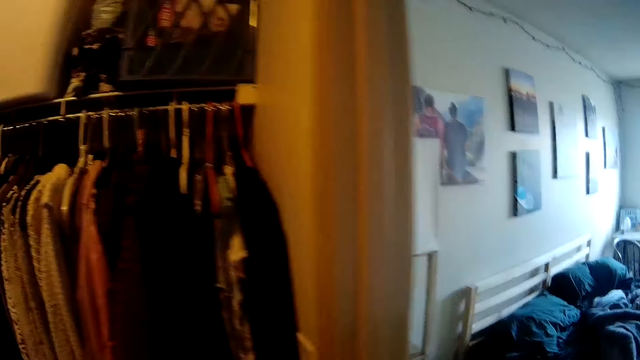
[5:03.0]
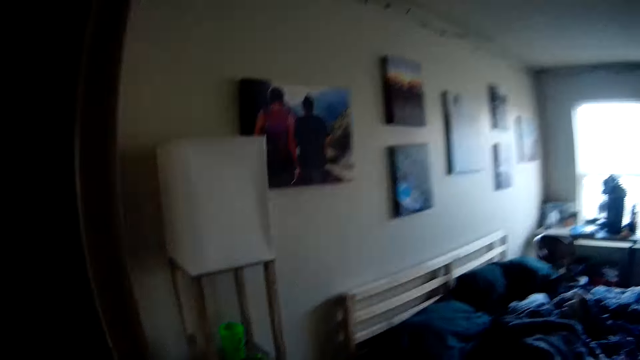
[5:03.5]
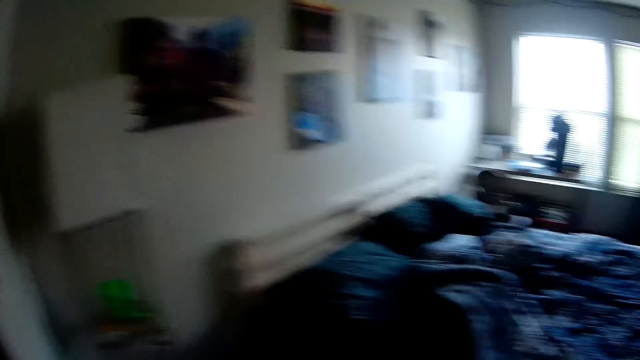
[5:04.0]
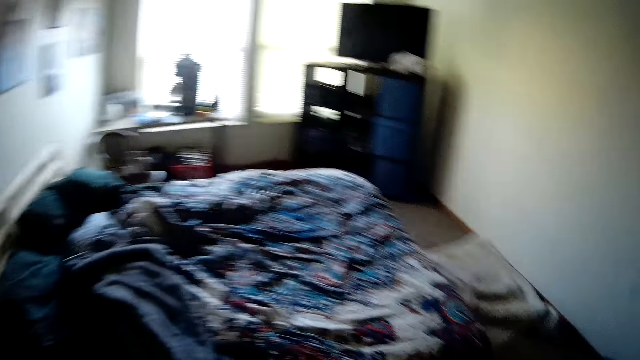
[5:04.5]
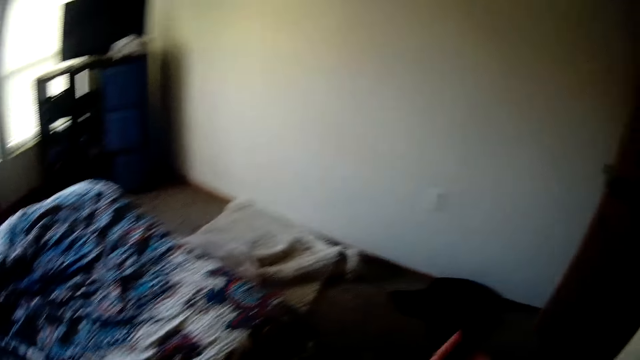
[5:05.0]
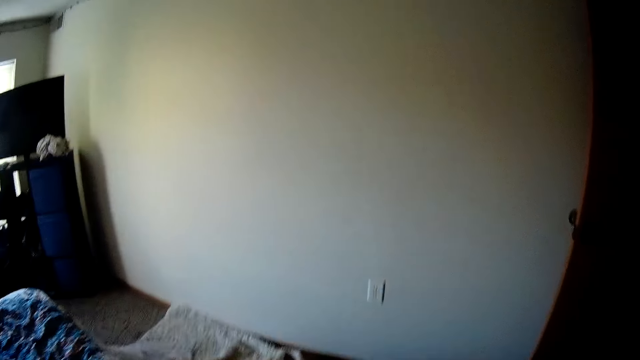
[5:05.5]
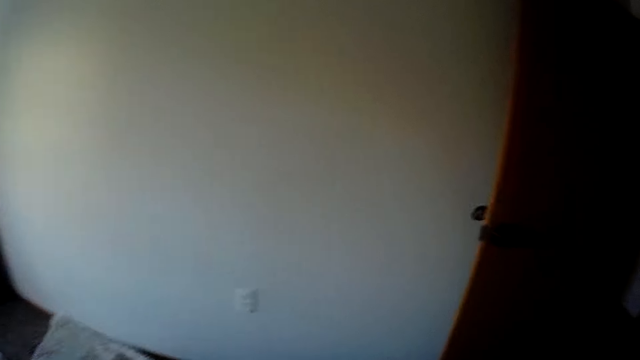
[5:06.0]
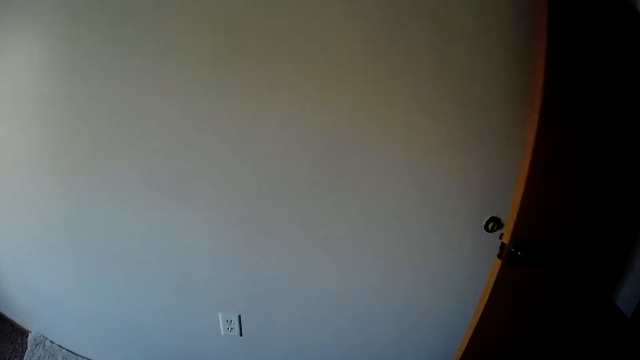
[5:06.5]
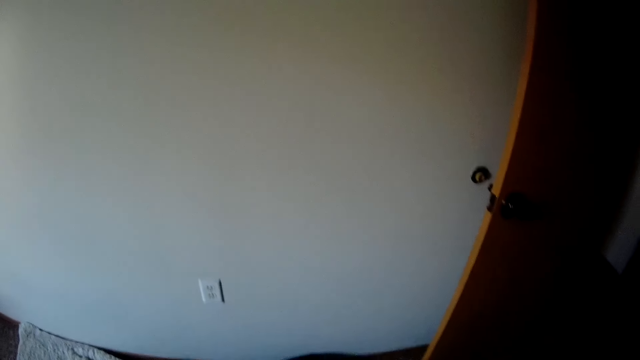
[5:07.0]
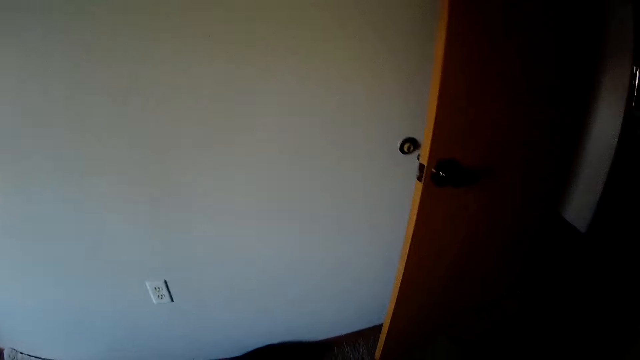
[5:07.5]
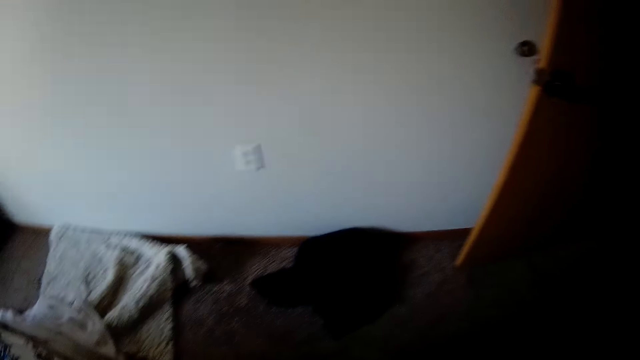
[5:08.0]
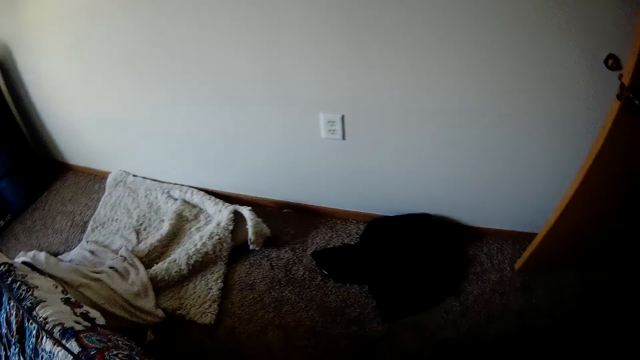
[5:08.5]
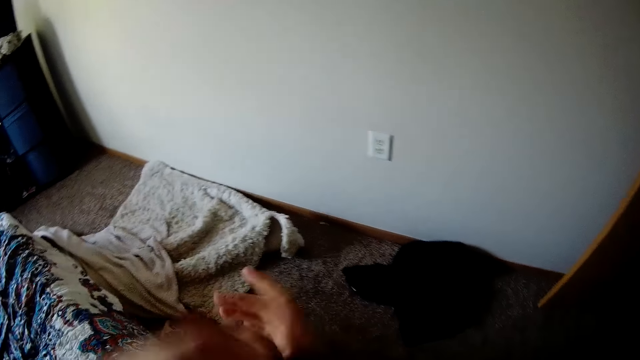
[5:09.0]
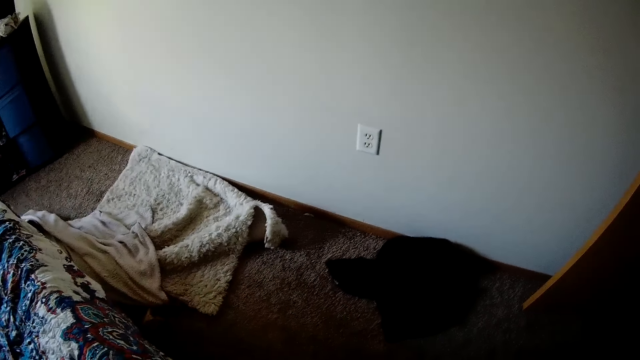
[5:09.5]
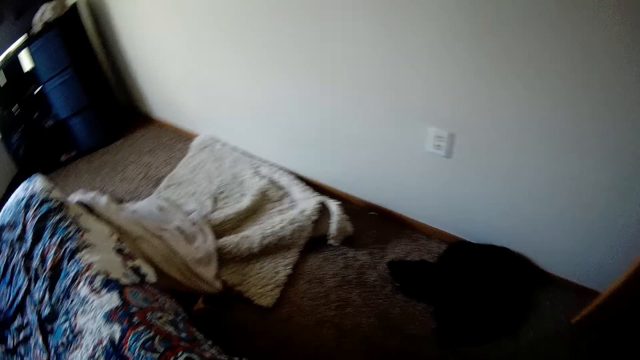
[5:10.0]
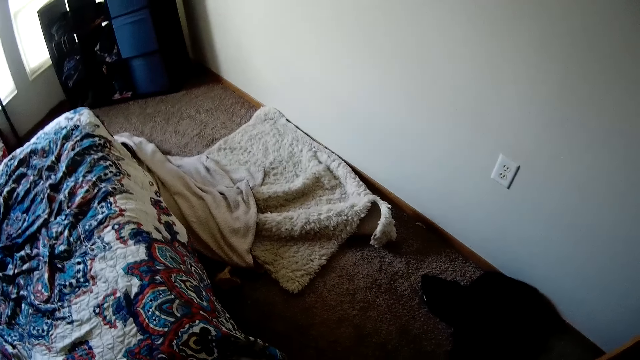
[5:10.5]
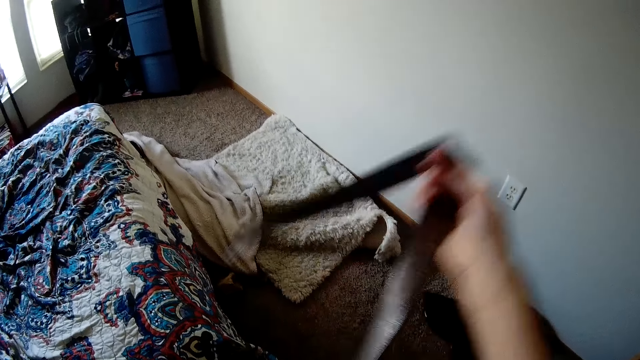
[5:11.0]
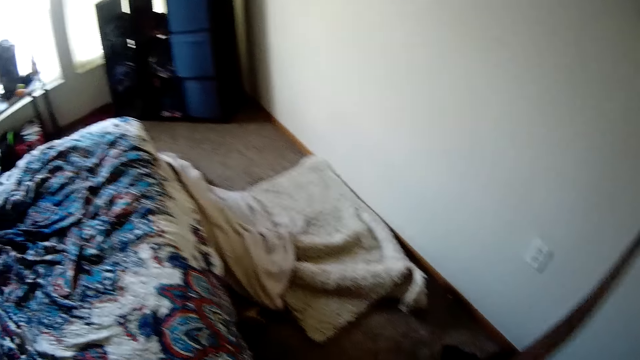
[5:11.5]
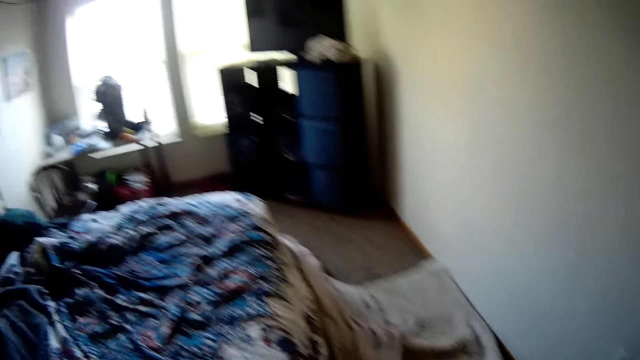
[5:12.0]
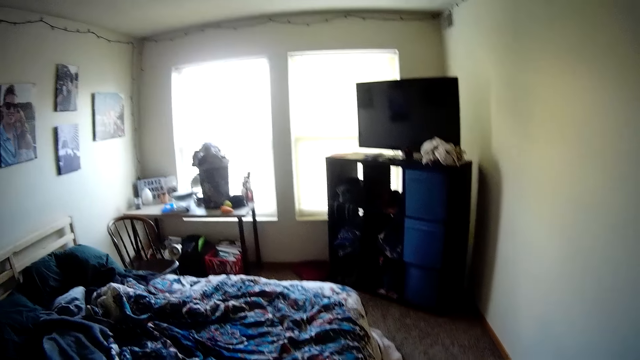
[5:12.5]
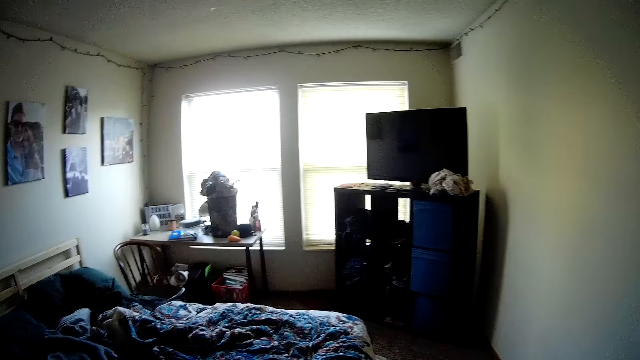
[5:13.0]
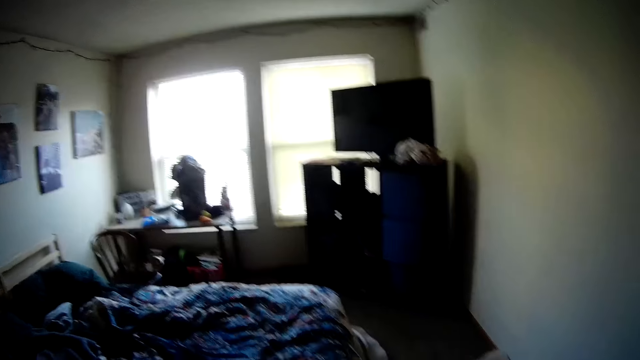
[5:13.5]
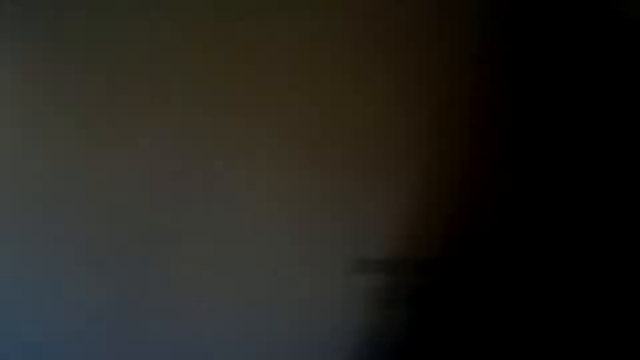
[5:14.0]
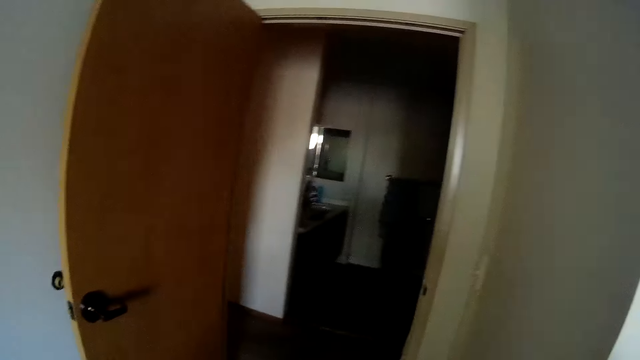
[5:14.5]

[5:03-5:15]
The camera wearer walks out of the closet to the bedroom. She moves the cloth around in her hands. She looks around the room. She takes off the belt.

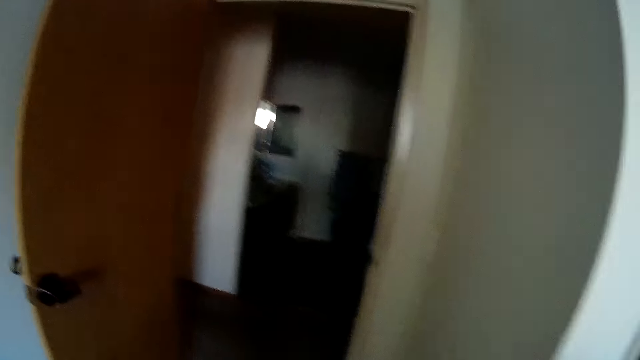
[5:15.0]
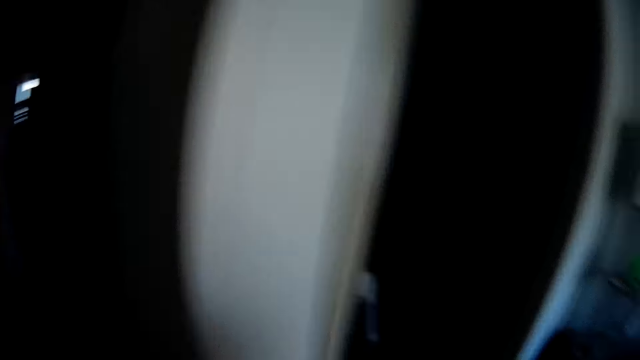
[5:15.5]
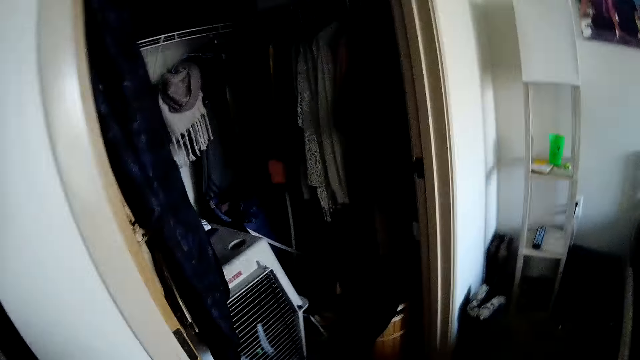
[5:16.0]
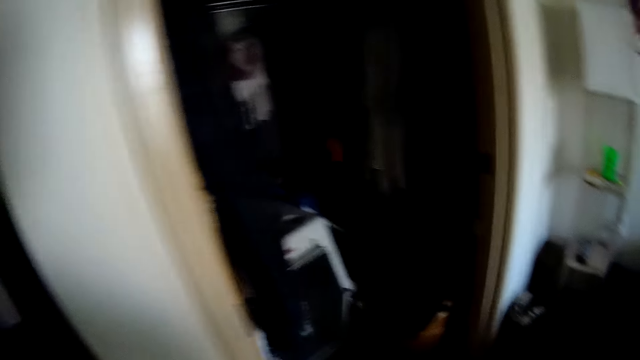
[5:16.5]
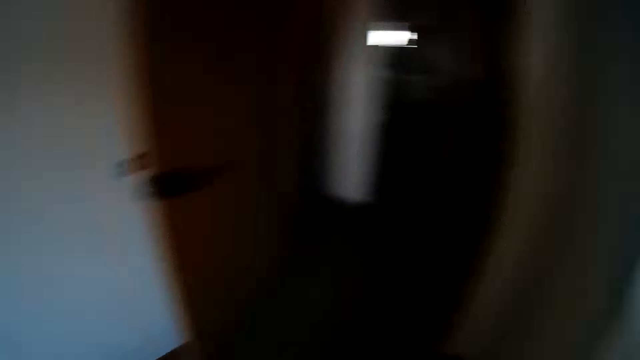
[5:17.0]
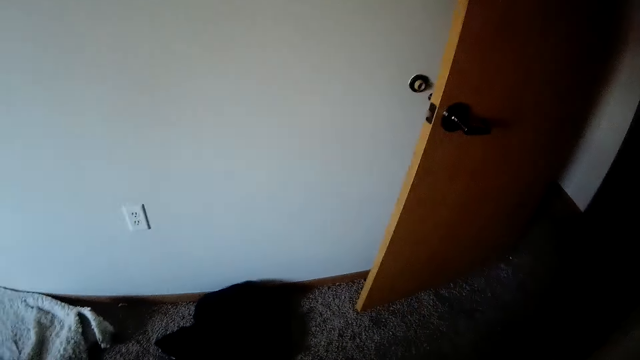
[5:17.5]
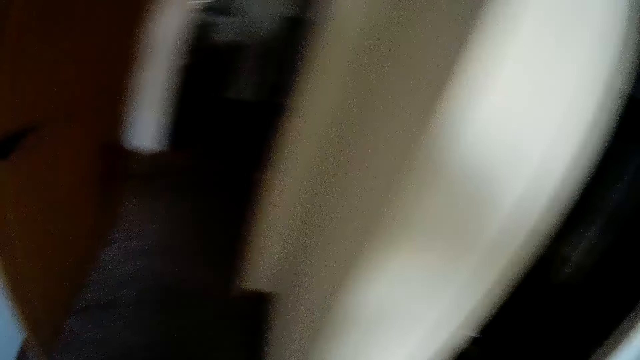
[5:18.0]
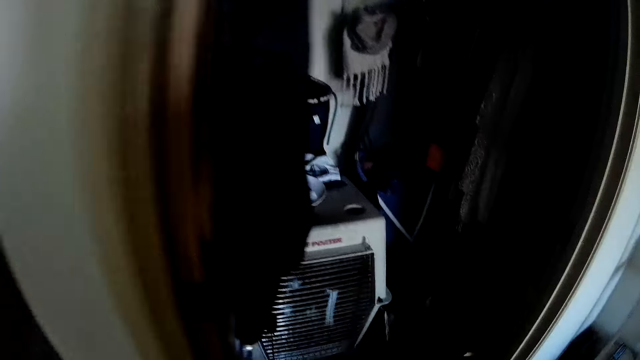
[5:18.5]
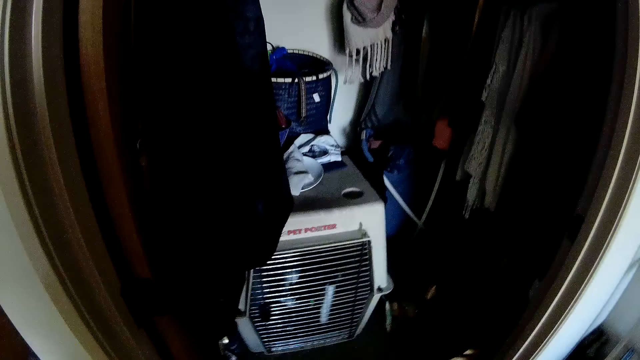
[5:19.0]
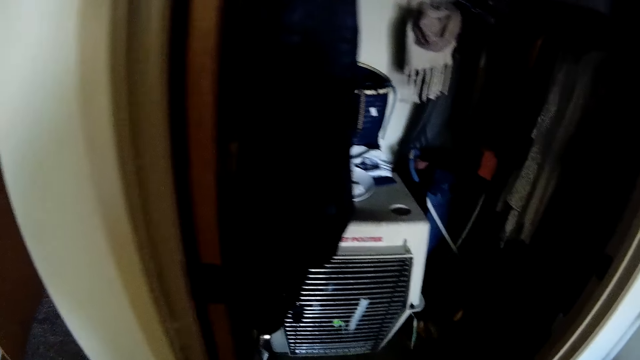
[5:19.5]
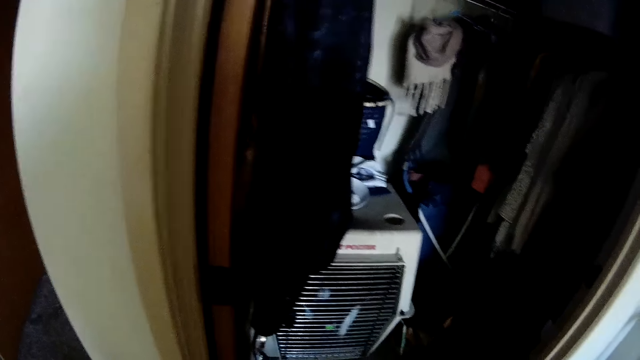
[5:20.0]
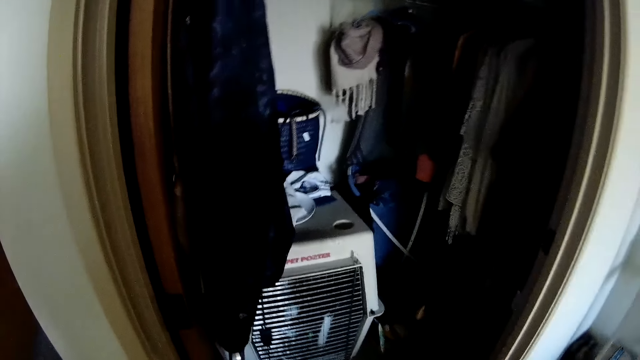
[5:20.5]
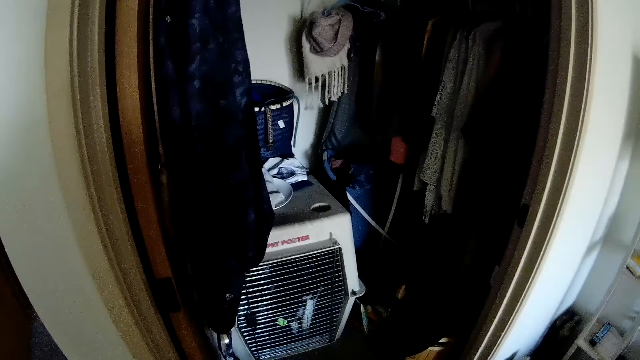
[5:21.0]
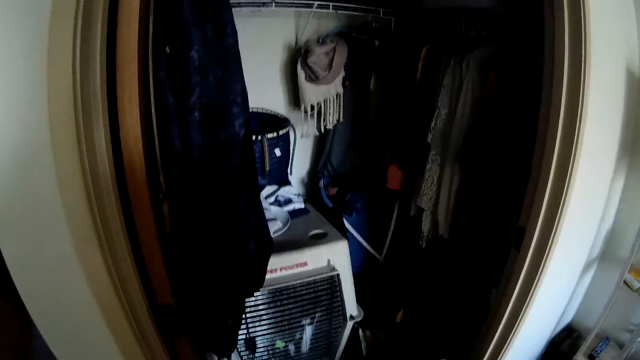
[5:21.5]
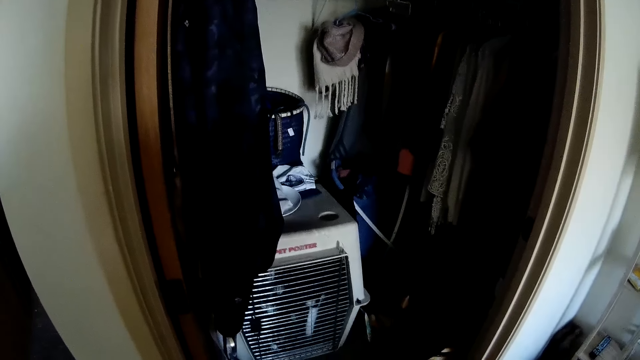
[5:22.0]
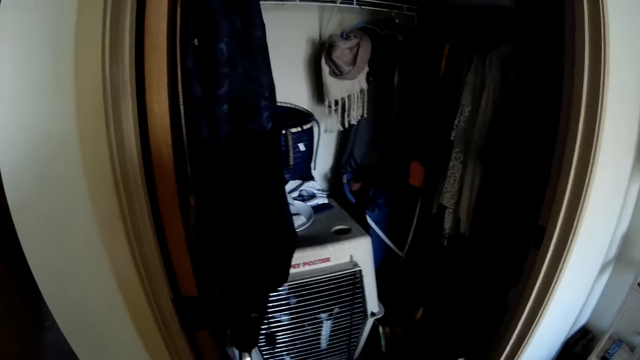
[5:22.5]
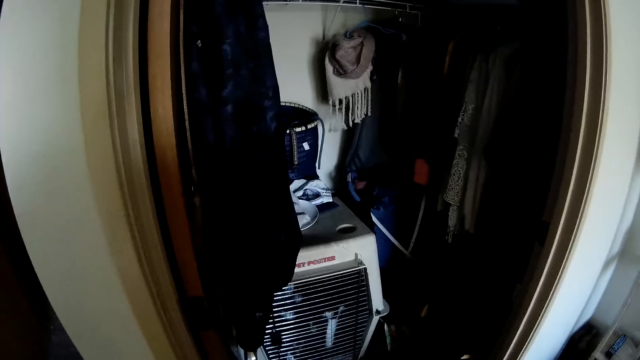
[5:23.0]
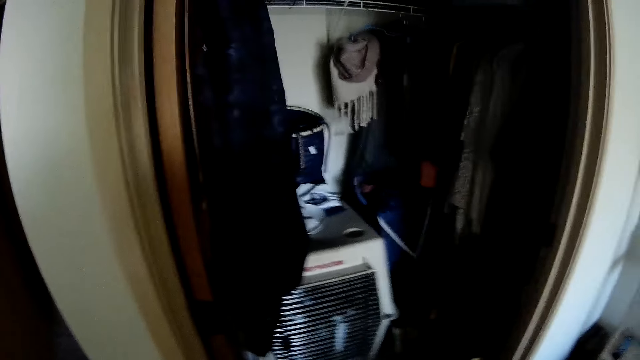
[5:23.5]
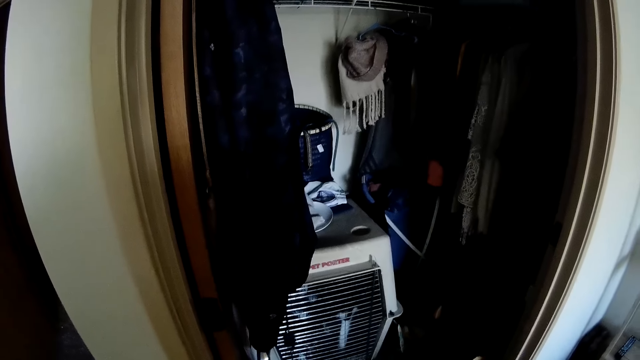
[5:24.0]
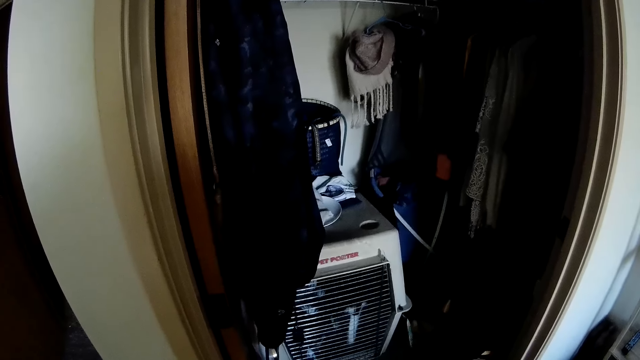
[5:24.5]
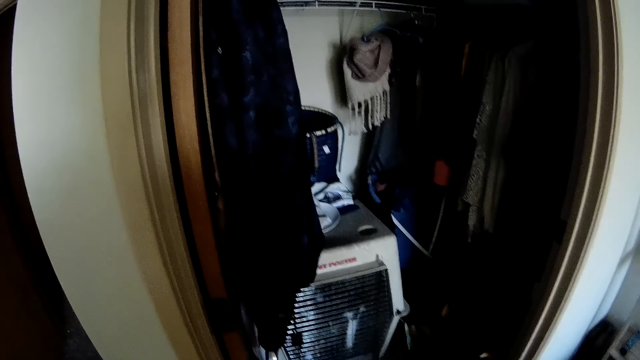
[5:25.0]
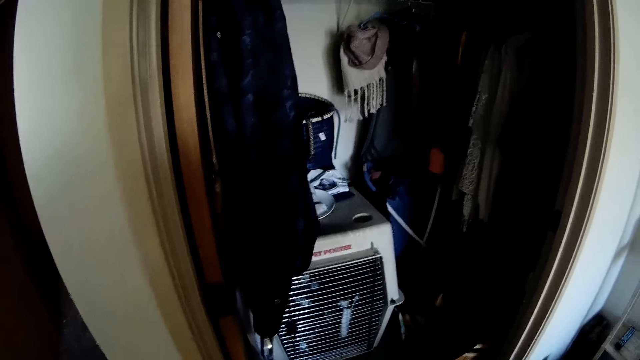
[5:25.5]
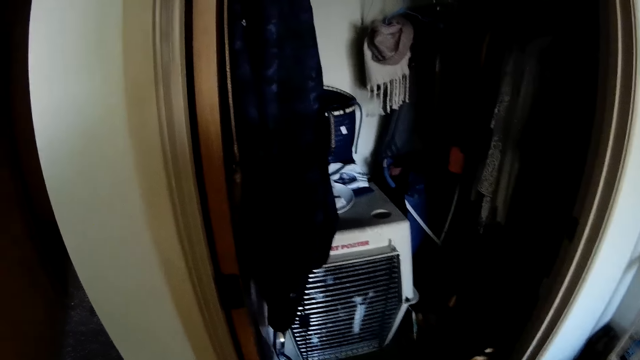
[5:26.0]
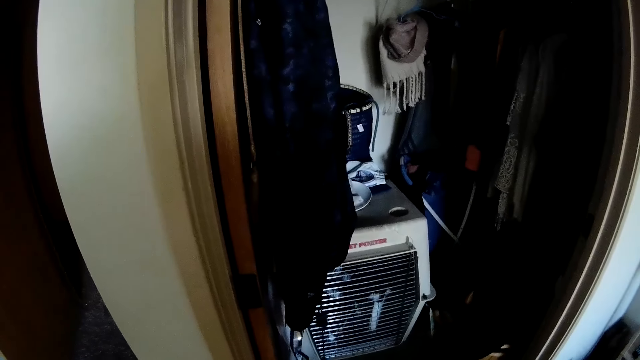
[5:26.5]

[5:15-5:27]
The camera wearer looks around the room. They look at the dog cage in the closet. They stare at the wardrobe.
